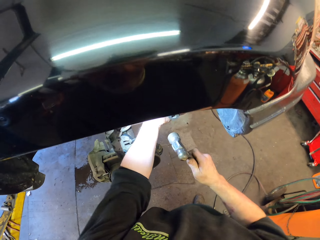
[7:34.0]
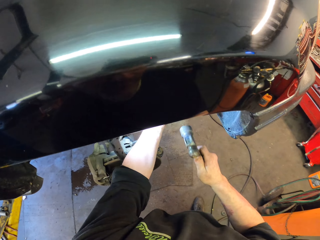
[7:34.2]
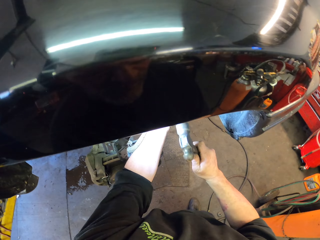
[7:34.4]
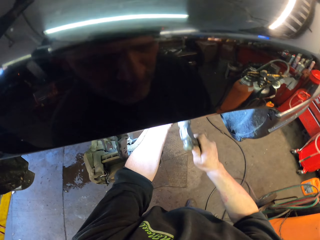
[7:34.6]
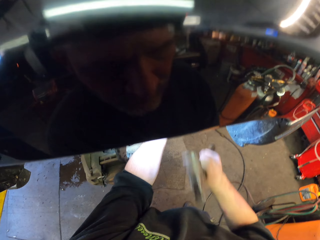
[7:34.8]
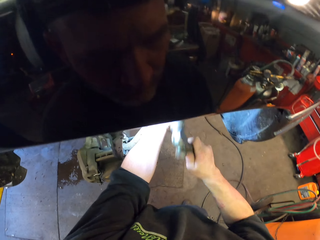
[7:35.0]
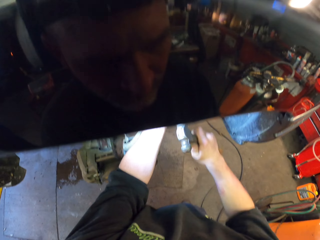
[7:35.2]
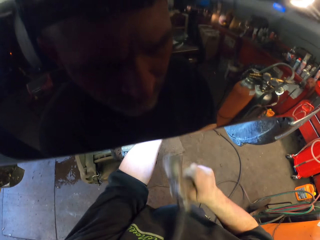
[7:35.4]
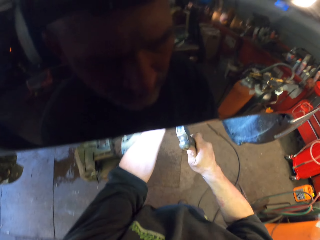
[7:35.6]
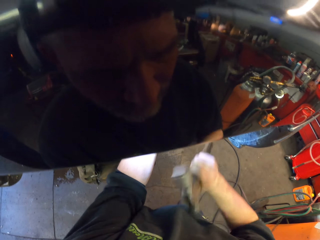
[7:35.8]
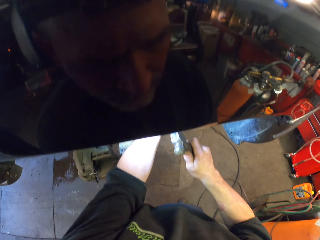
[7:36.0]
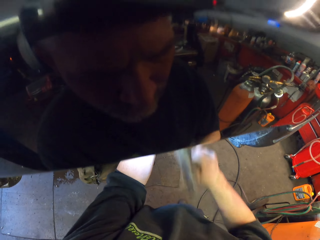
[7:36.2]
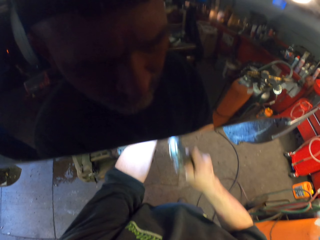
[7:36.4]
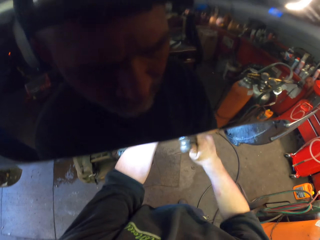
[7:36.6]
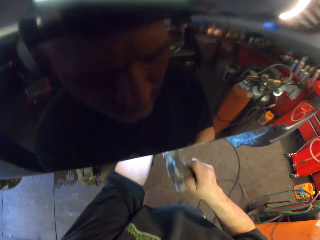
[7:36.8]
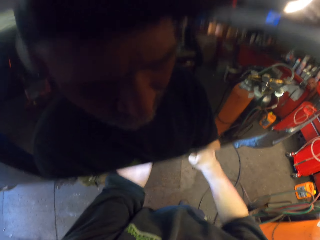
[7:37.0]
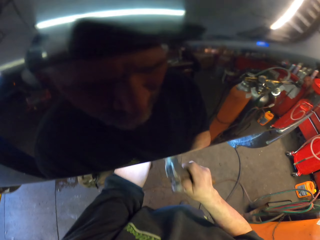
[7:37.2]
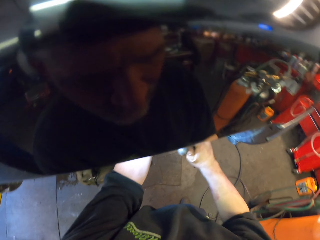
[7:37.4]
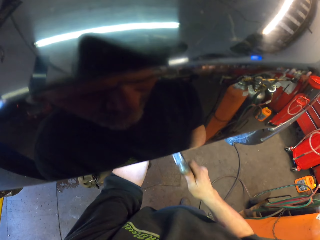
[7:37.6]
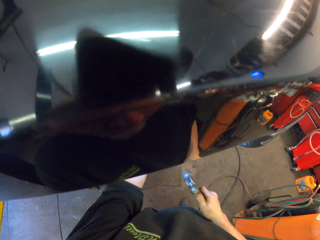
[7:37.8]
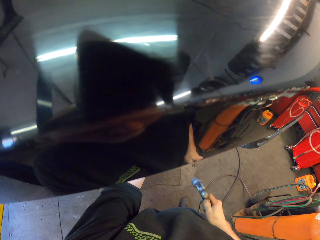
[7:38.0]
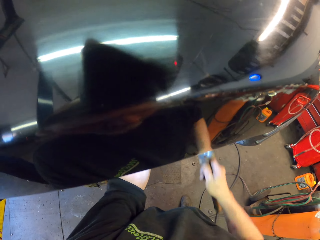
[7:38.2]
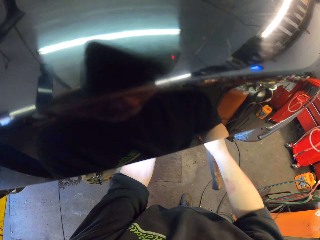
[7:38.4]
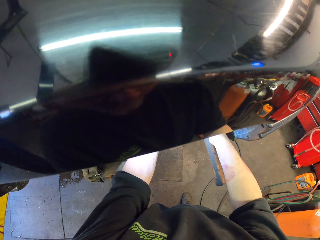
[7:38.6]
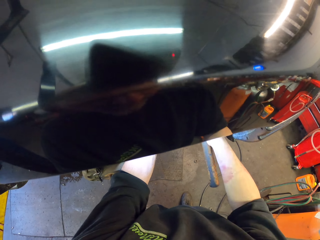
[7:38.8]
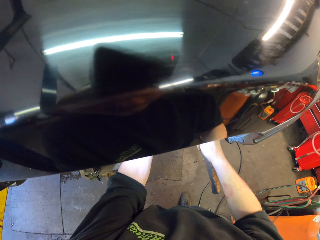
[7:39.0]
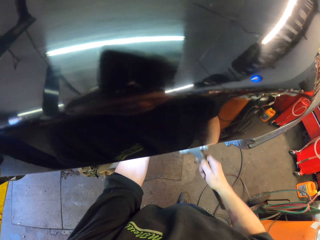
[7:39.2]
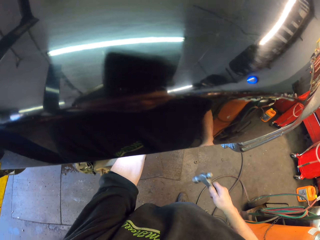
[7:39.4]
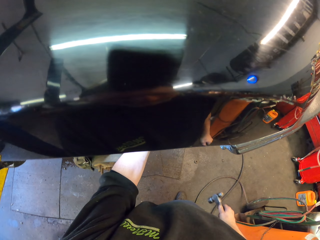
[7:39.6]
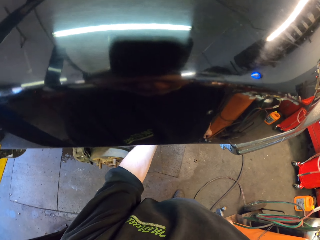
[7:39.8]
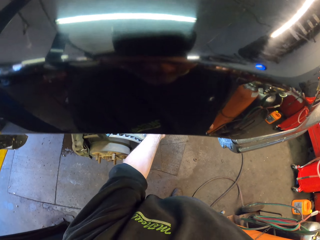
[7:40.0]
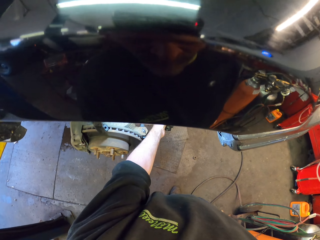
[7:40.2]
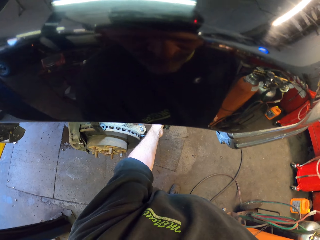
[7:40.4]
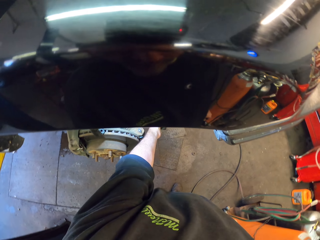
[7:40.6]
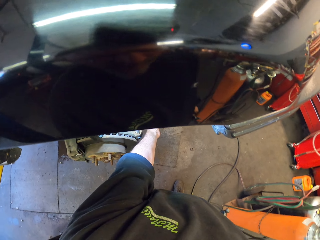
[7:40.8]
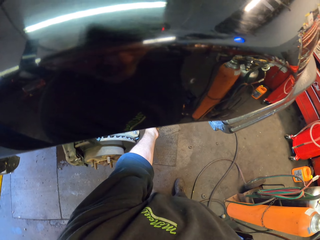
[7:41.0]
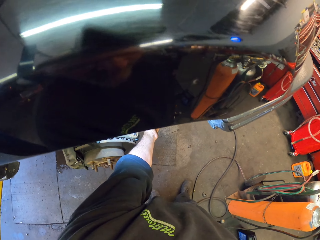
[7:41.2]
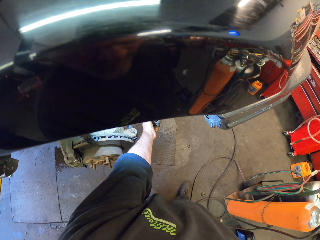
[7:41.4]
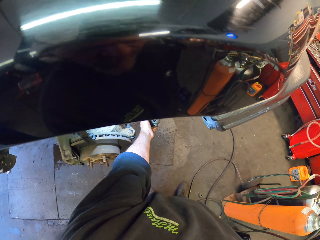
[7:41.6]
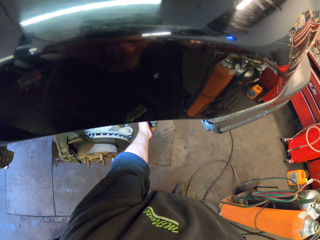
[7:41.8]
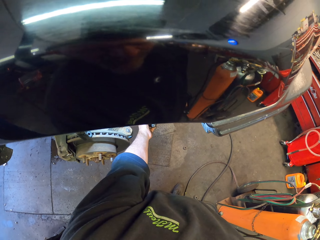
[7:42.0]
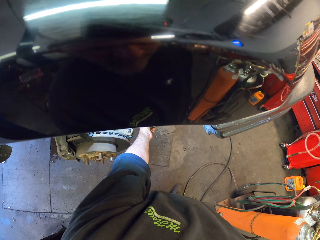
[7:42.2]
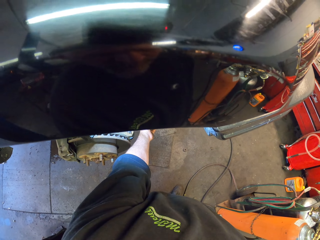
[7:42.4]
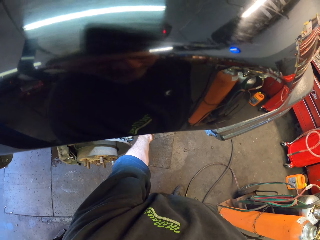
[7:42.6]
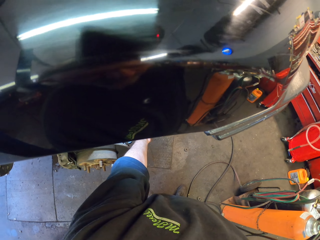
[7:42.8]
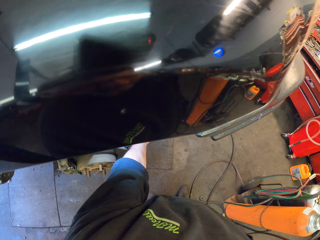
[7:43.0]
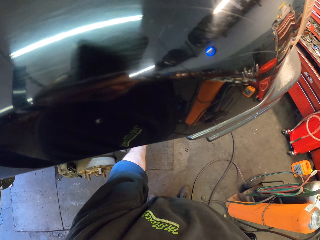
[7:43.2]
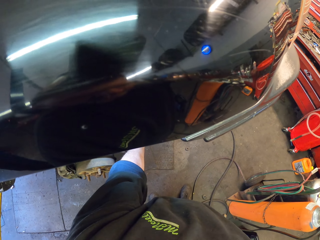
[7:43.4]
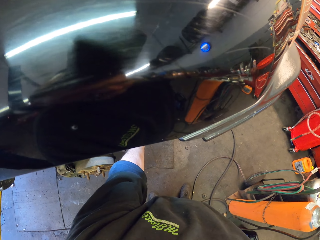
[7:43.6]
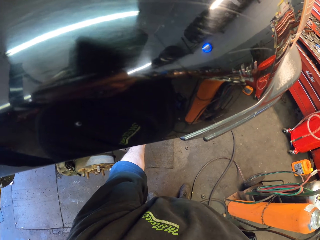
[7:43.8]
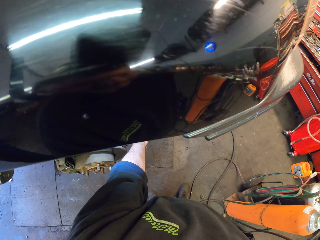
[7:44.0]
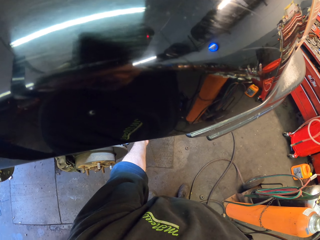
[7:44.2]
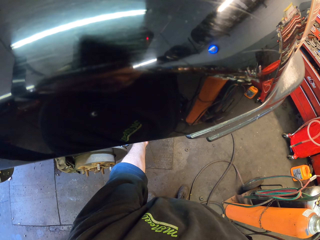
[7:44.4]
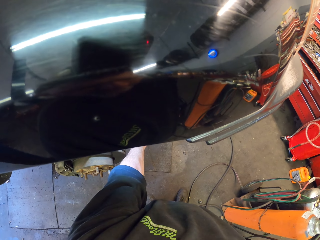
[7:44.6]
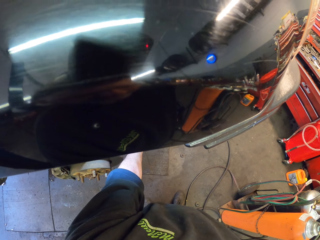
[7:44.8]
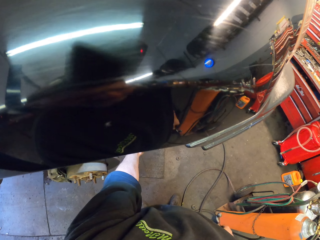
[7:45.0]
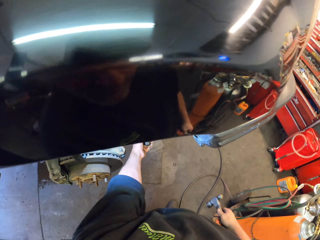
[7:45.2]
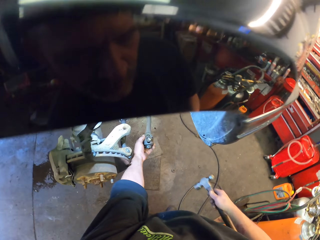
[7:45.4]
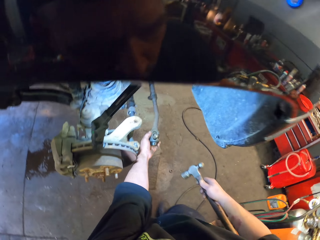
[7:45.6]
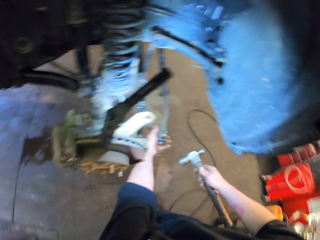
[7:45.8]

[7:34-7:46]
The camera wearer stops to hammer the axle joint. They adjust the axle joint. They hold the axle joint with the left hand.

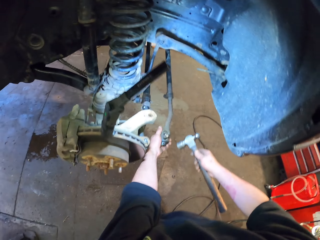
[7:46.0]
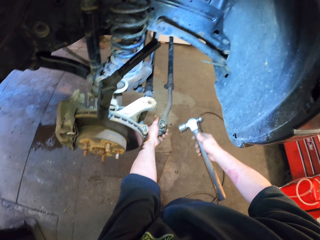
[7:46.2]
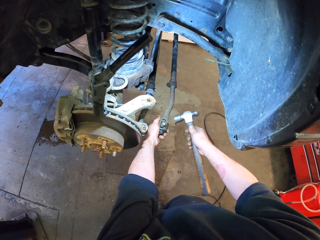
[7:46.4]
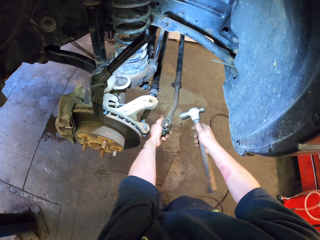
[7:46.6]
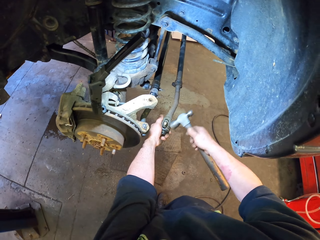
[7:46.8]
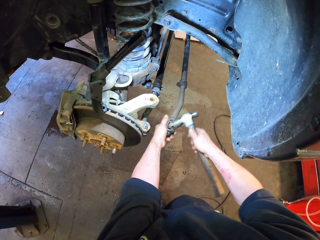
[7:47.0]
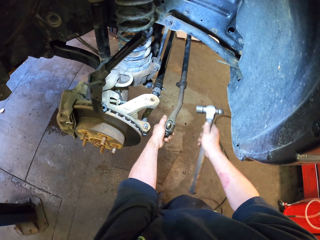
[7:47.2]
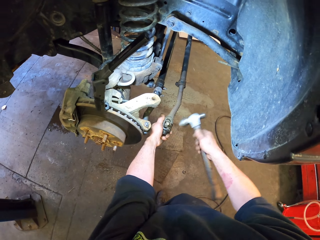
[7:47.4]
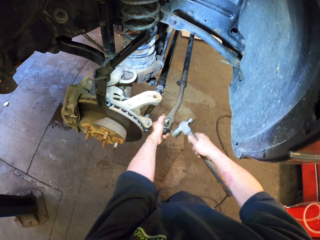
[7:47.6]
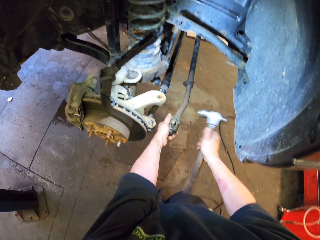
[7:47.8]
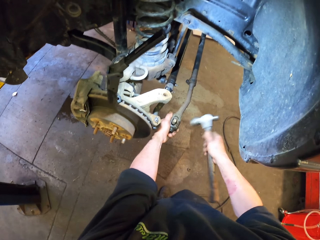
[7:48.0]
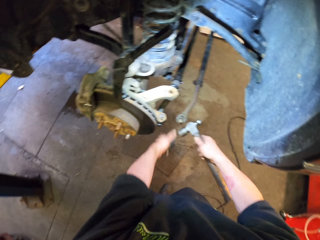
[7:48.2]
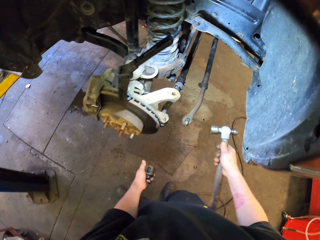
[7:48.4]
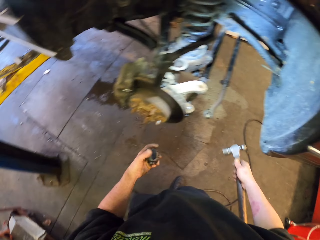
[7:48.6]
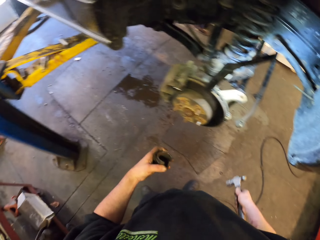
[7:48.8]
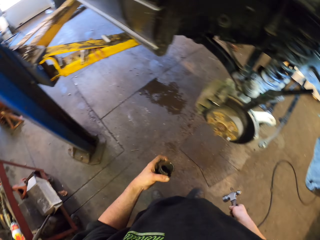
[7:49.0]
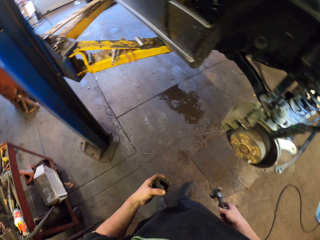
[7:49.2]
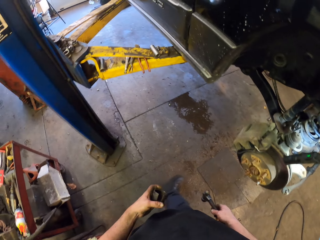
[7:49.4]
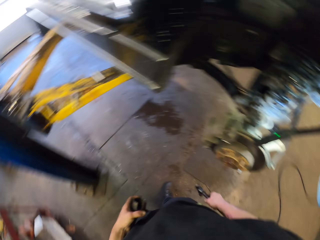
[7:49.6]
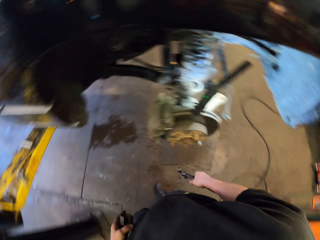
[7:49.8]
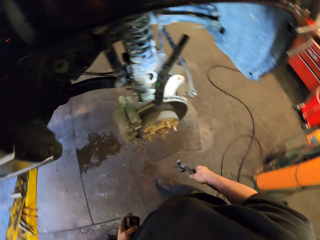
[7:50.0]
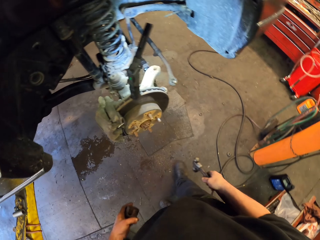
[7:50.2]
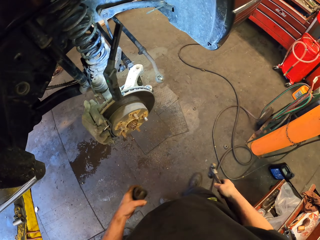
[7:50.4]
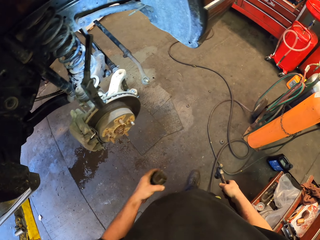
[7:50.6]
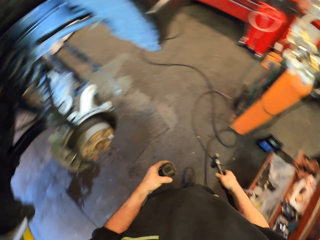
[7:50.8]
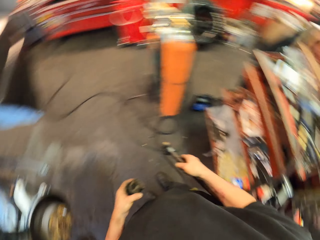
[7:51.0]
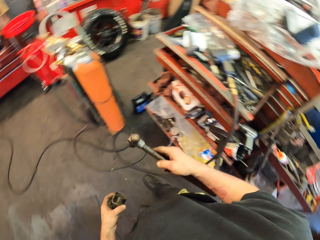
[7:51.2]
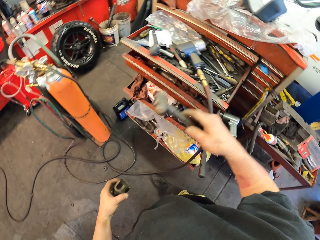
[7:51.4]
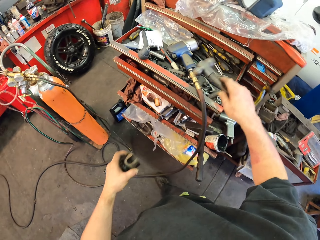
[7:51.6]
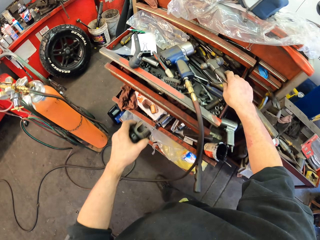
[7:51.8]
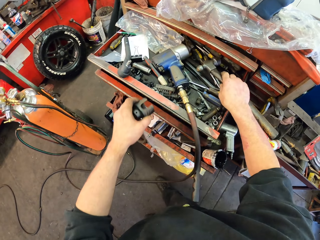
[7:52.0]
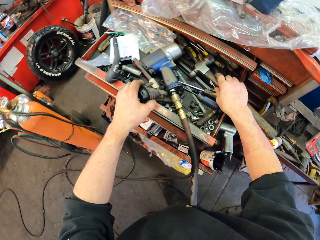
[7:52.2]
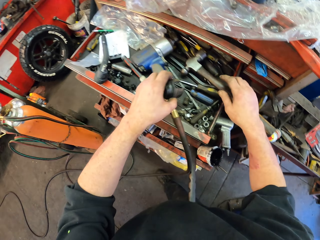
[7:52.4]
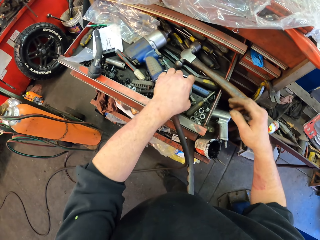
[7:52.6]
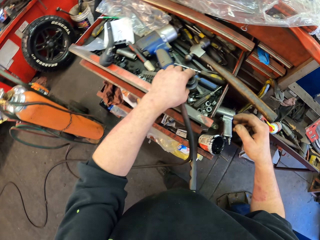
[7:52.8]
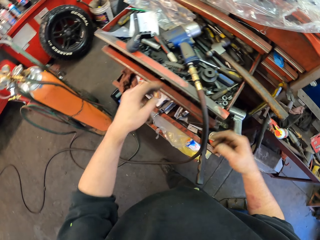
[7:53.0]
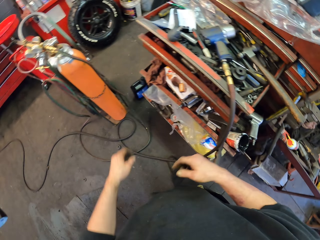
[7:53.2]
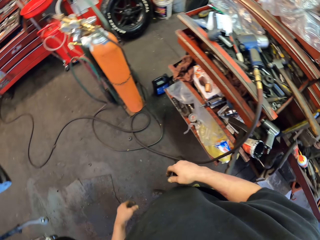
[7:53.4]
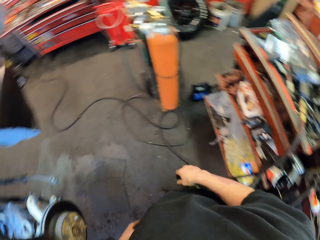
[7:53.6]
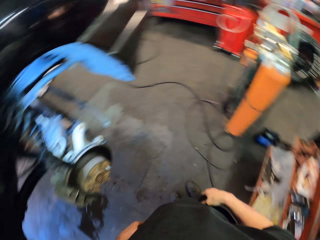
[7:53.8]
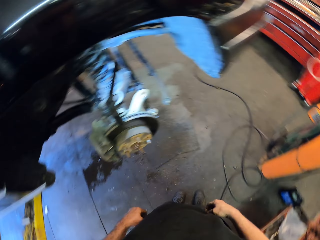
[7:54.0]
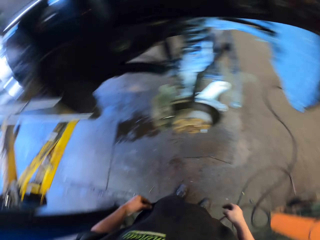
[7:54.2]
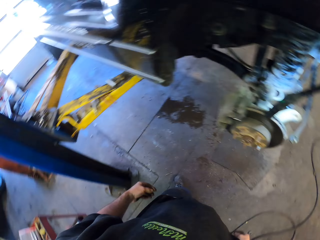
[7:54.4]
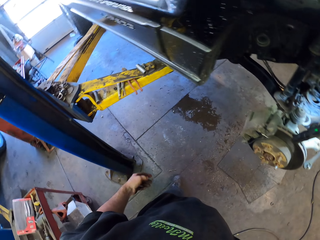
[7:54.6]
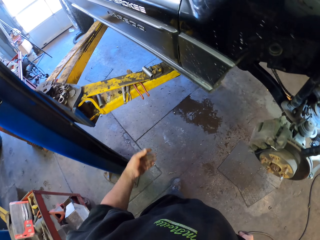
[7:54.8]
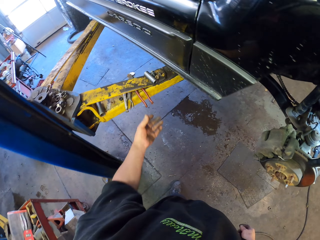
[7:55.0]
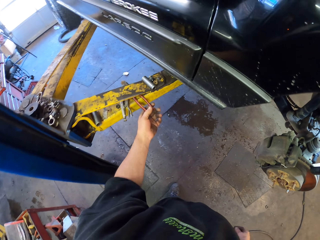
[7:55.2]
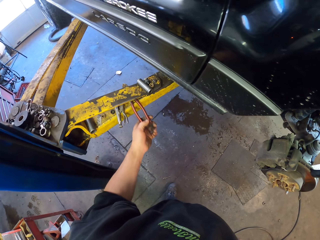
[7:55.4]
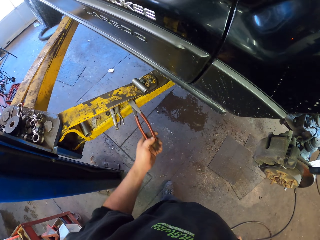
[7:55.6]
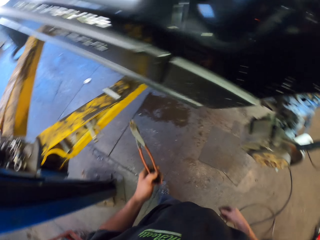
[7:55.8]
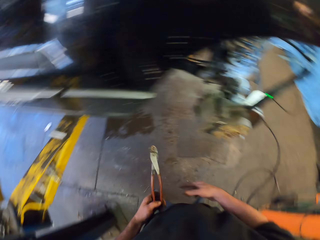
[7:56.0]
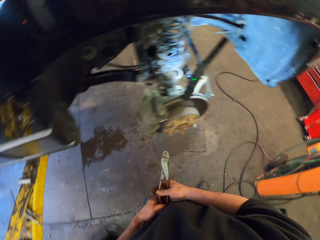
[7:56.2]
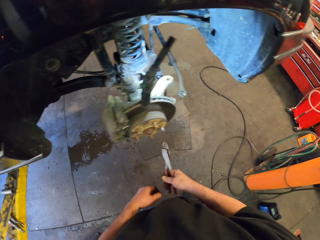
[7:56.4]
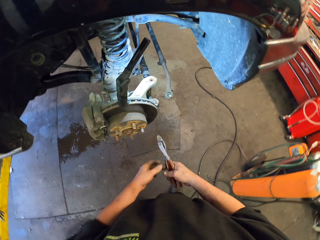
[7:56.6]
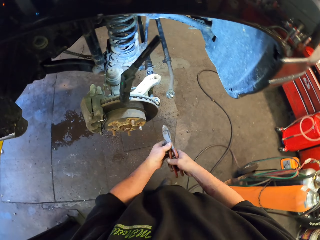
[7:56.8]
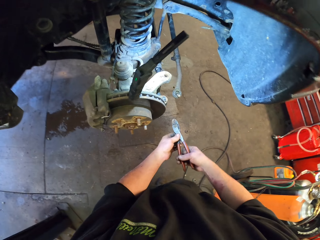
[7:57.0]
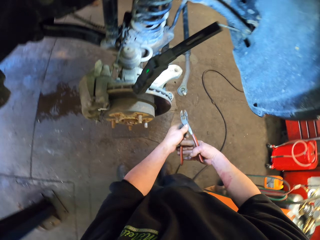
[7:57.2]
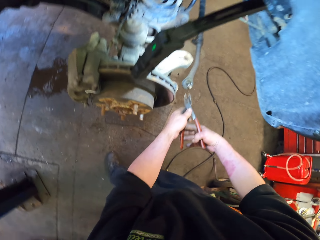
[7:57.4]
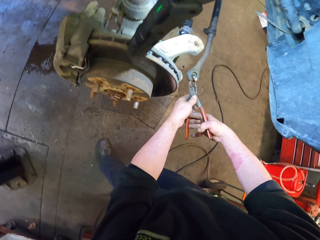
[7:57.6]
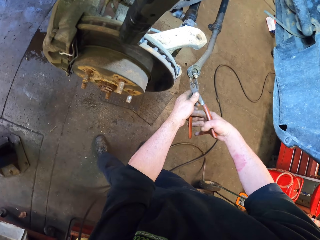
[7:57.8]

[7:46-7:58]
The camera wearer hammers the suspension ball joint. They remove the axle joint from the suspension ball joint. They turn back. They put the hammer in the drawer. They put down the axle joint. They turn back. They pick up the flat jaw pliers.
